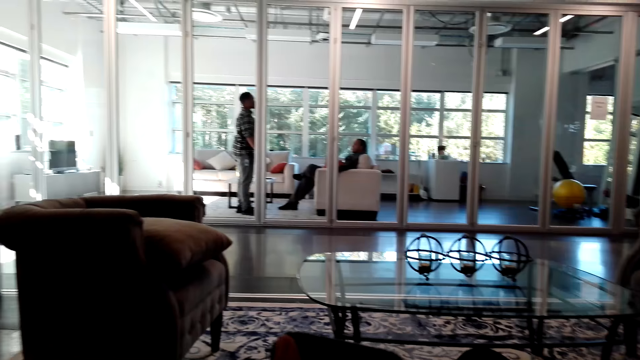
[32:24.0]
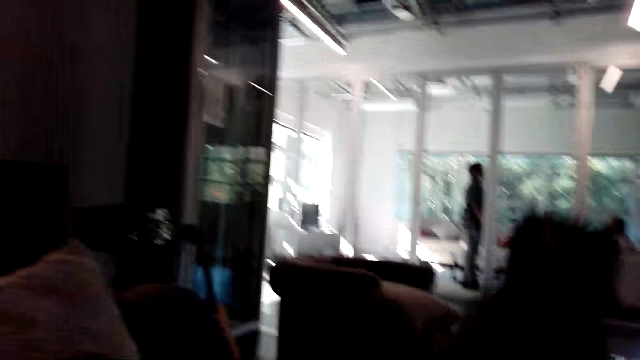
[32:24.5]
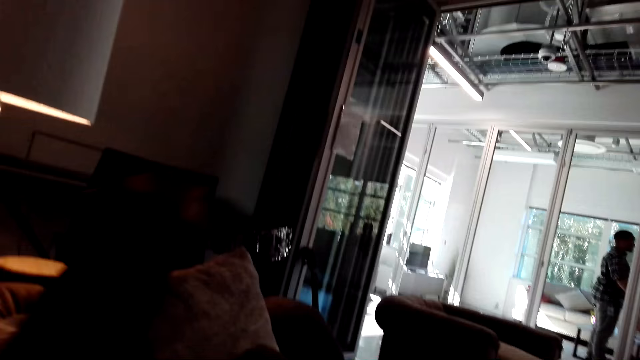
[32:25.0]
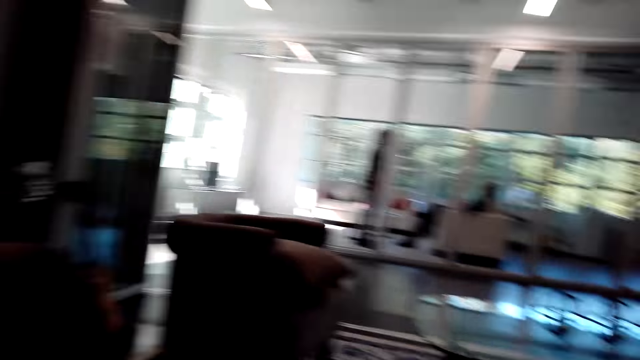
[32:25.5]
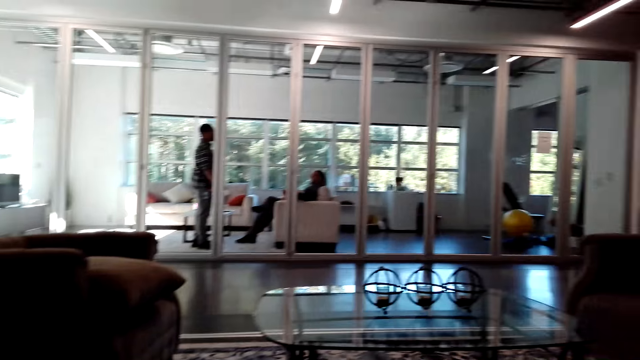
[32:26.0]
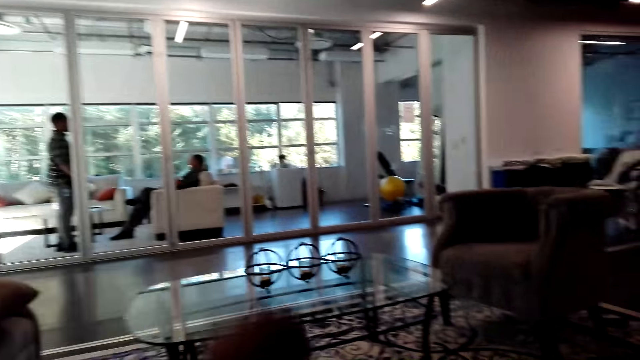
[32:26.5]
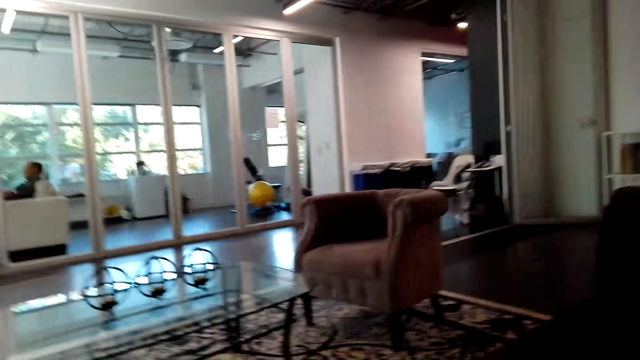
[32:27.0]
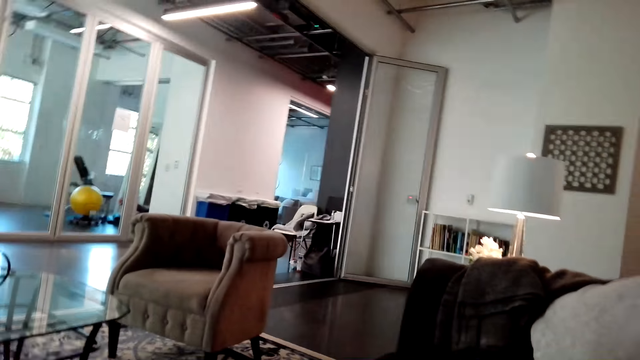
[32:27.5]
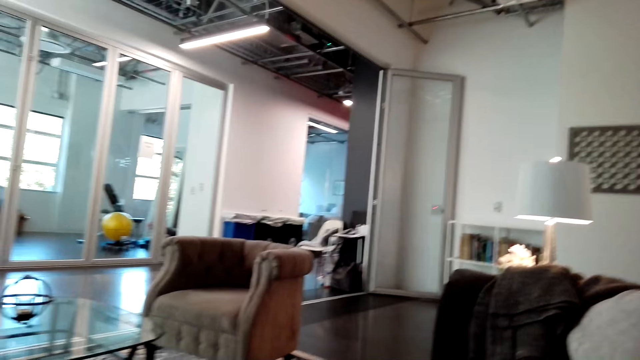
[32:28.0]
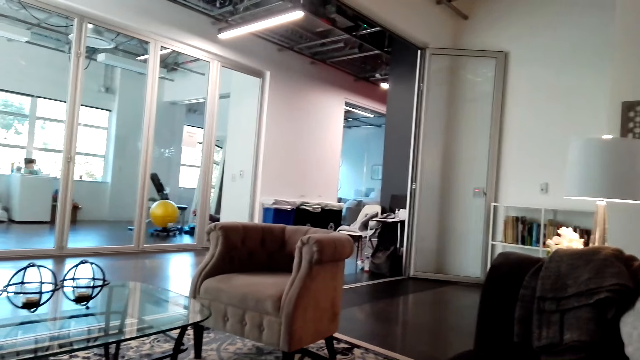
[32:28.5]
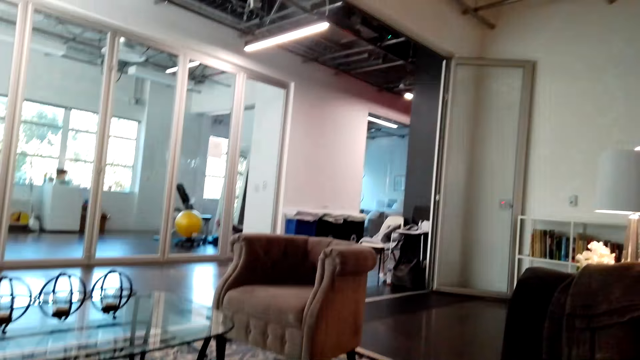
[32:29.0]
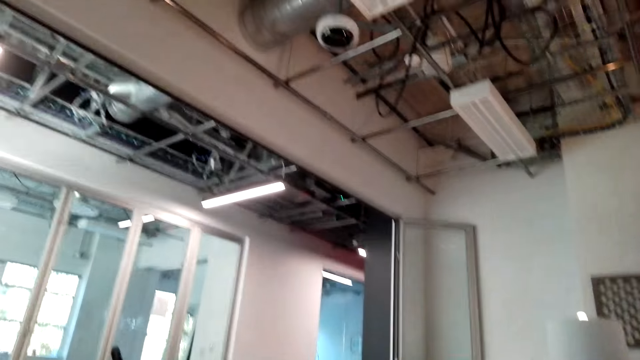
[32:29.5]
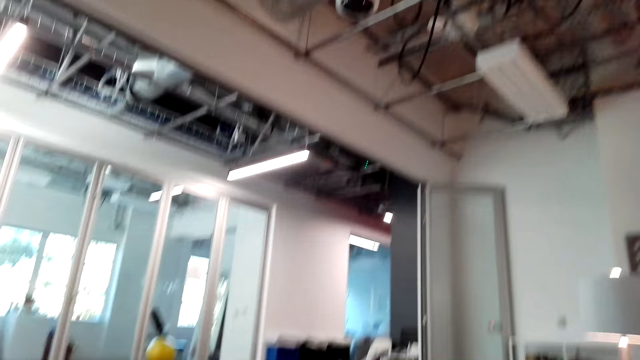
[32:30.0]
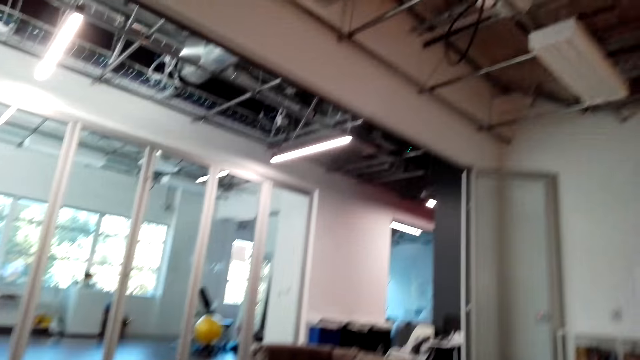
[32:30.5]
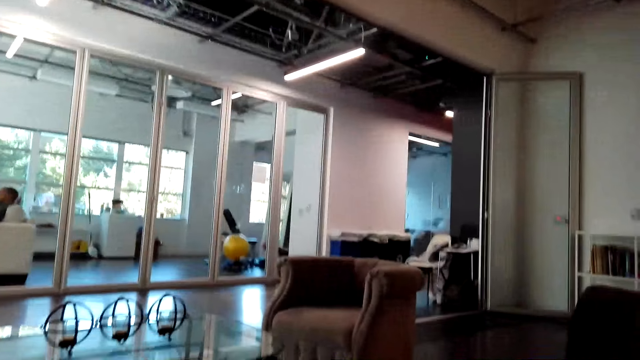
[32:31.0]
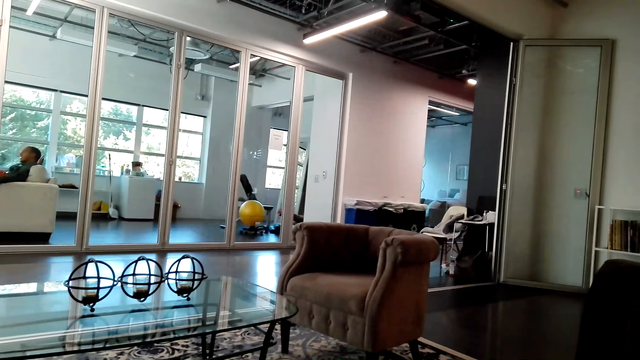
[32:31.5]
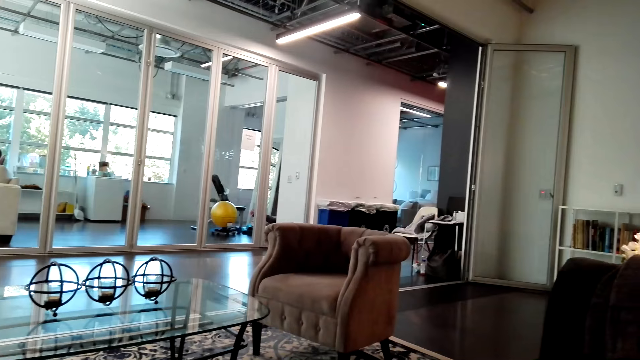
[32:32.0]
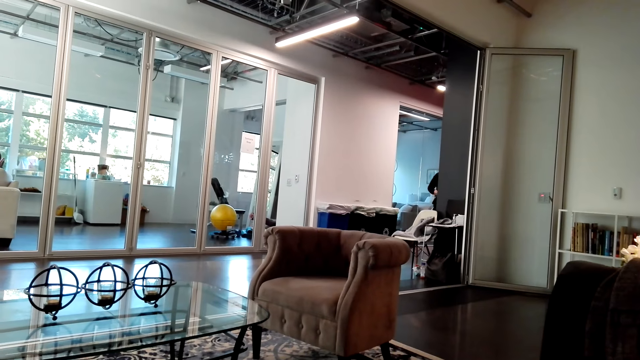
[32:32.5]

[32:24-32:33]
The camera wearer moves his hand. He puts the phone down. He looks around. He moves his head.

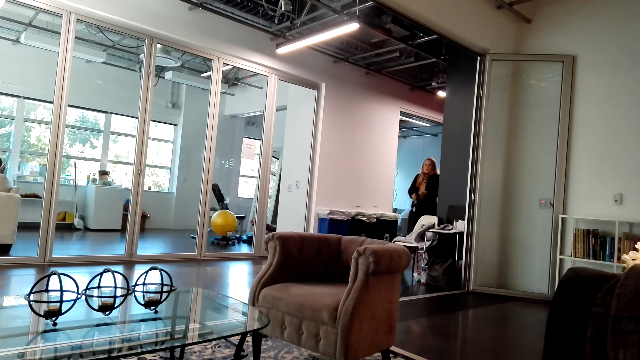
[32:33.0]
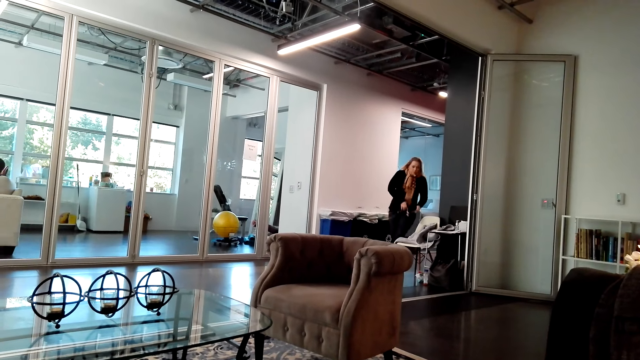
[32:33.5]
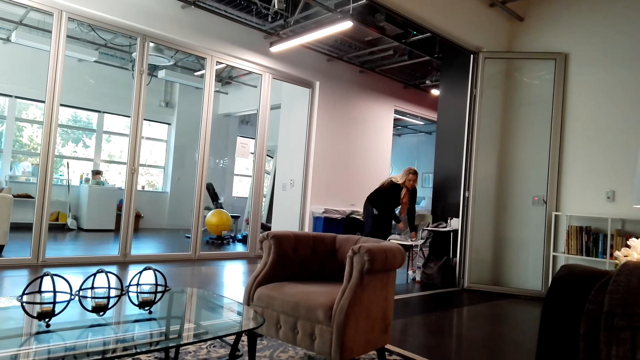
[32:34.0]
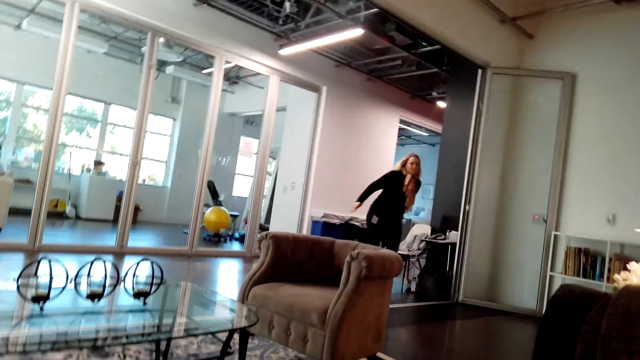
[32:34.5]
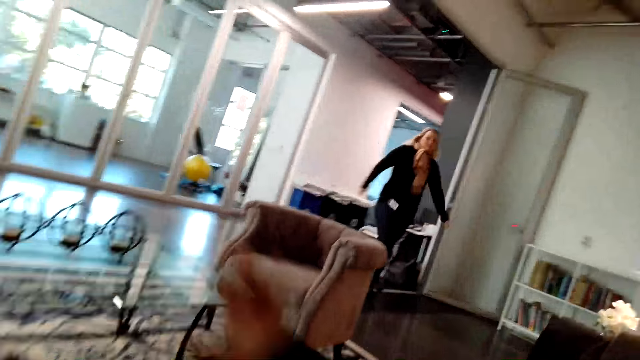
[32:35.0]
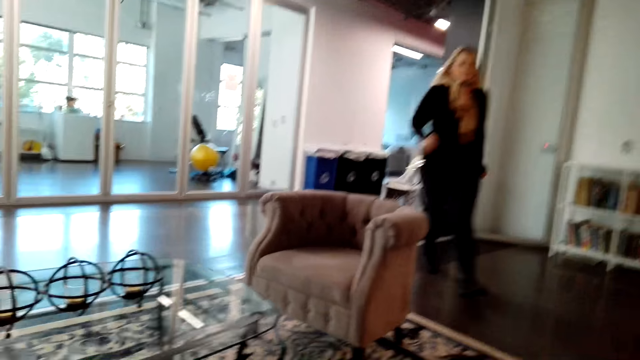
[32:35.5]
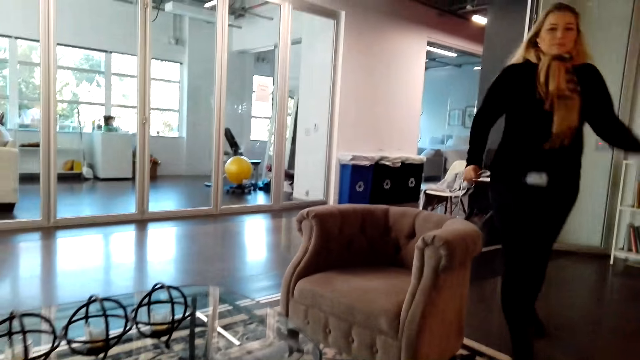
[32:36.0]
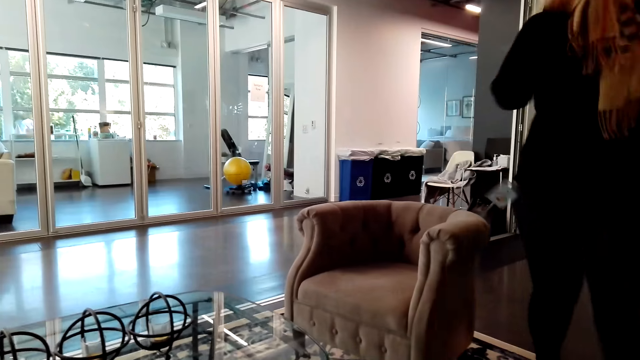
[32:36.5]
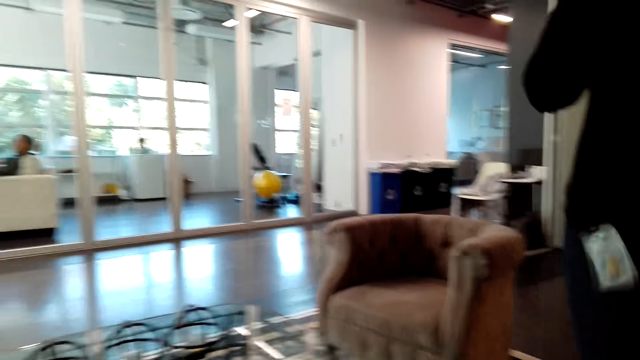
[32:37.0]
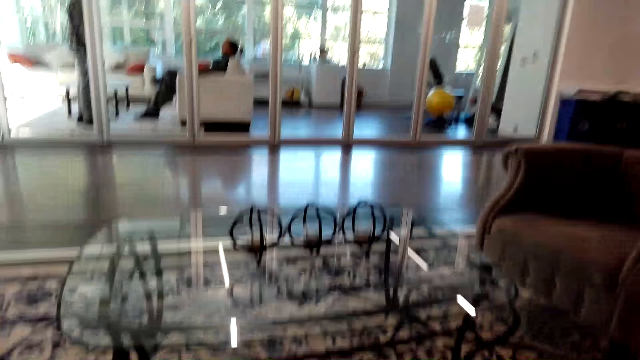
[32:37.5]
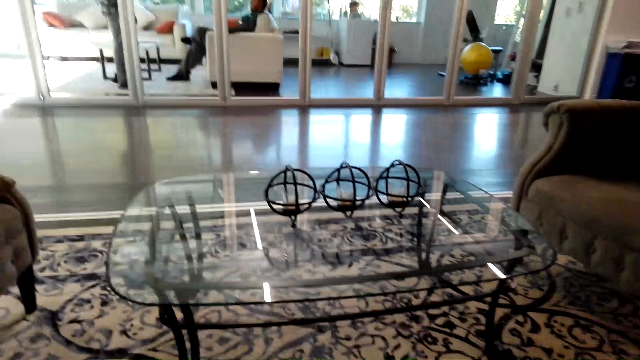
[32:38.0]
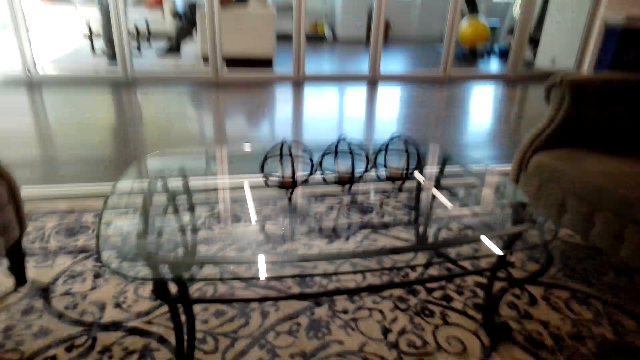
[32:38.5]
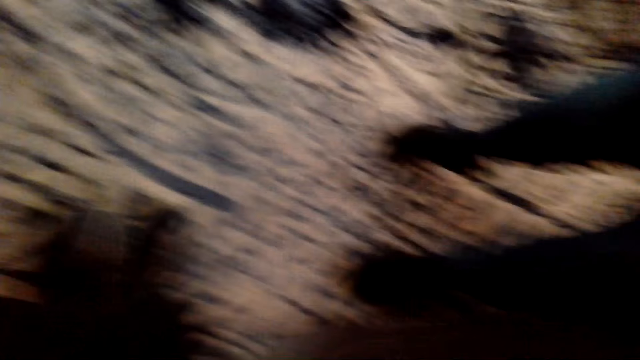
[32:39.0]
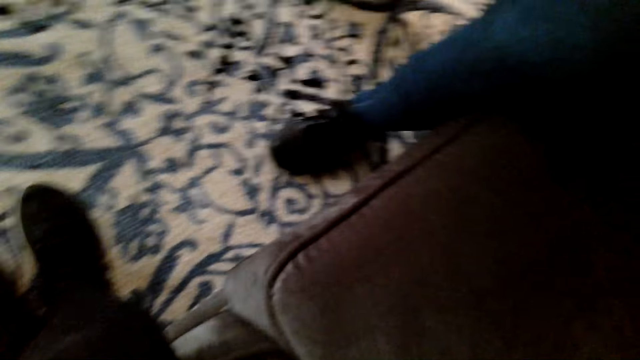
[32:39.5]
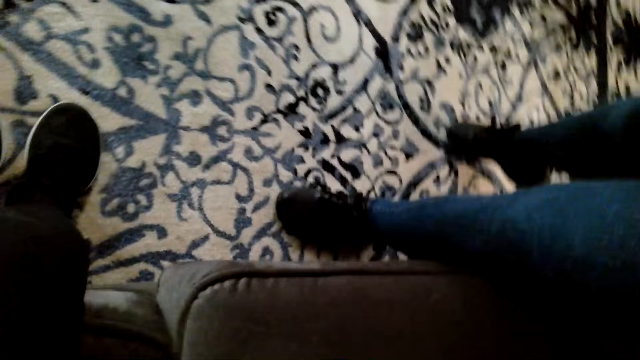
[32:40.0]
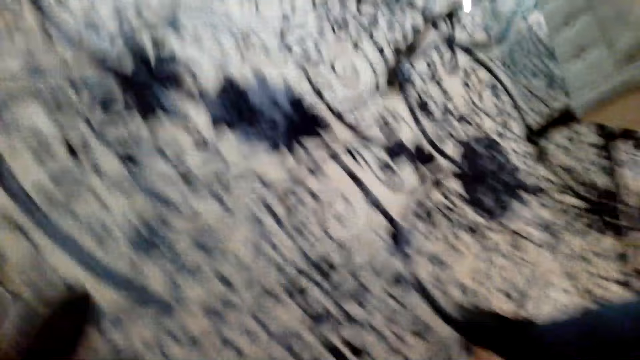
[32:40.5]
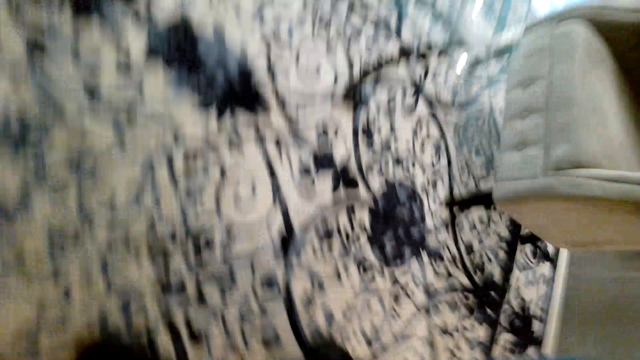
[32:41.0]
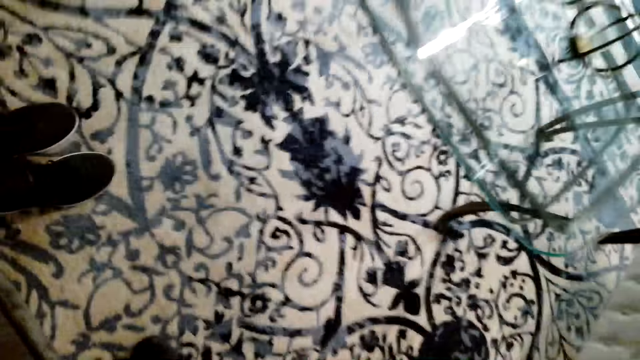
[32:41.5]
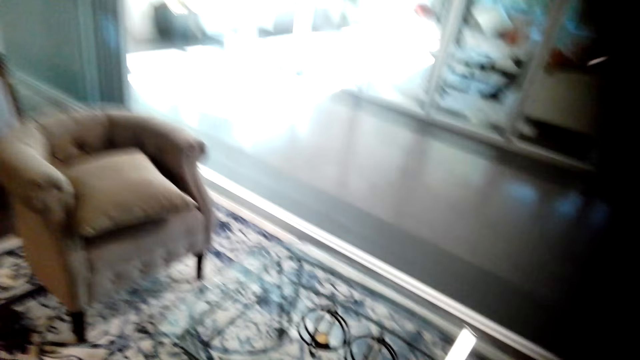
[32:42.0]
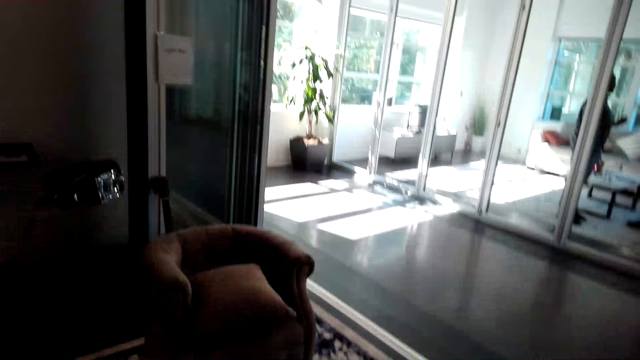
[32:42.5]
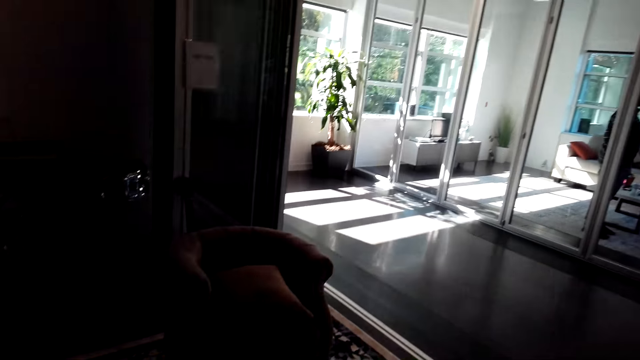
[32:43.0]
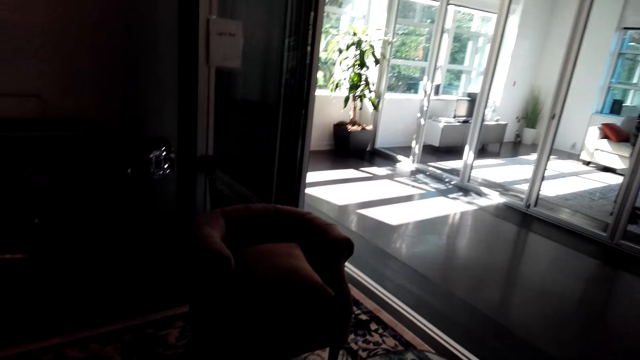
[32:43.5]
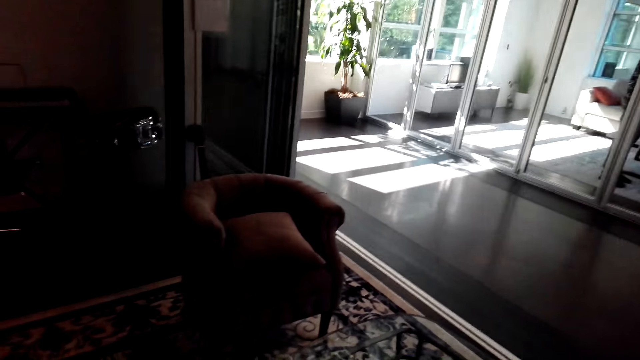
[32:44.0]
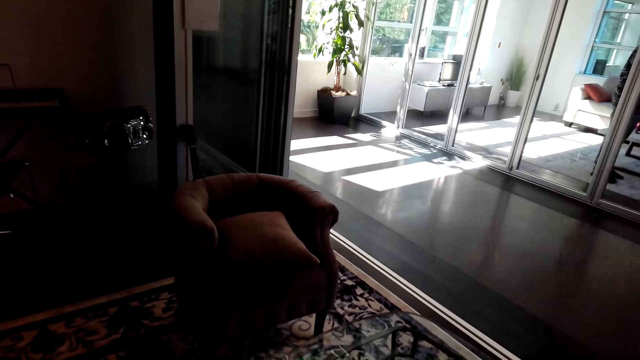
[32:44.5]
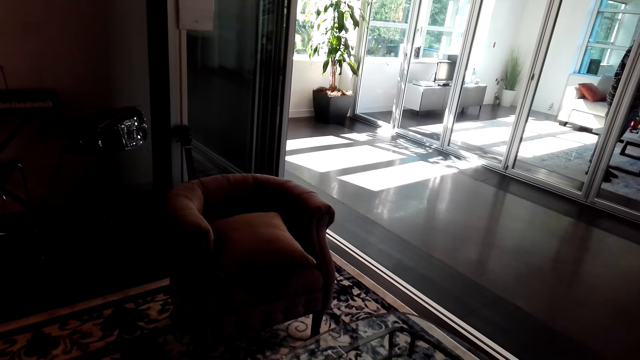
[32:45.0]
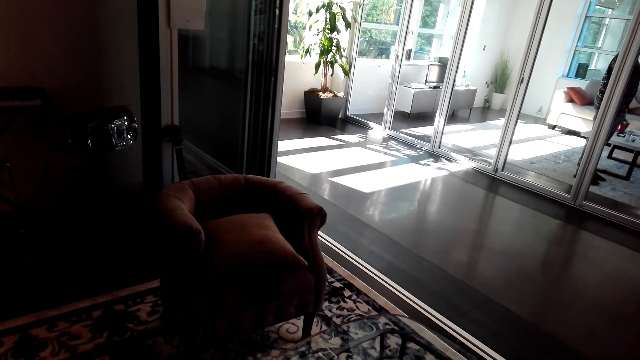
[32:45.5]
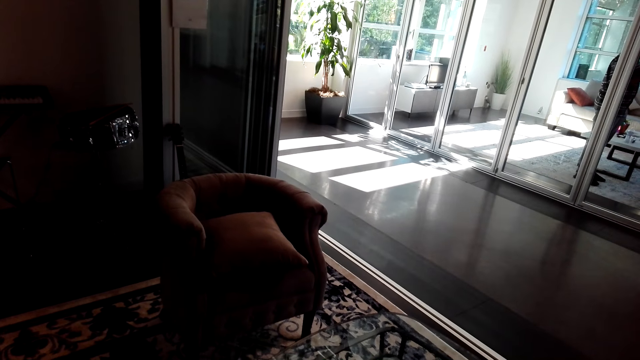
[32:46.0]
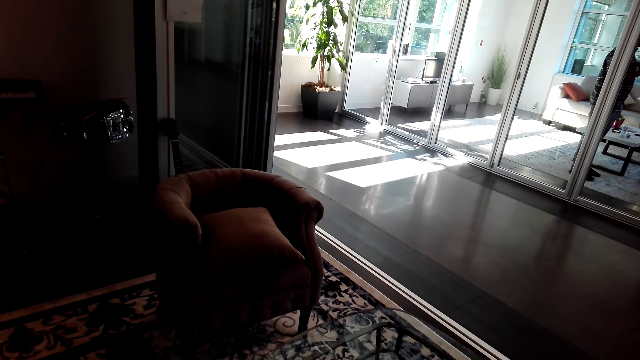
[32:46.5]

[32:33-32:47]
A person places something on the chair. The person walks in the room. The camera wearer talks to the person. The person sits on the chair. The camera wearer looks around. They talk to the person.
